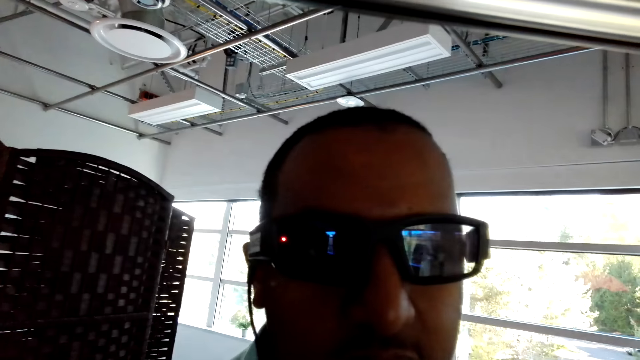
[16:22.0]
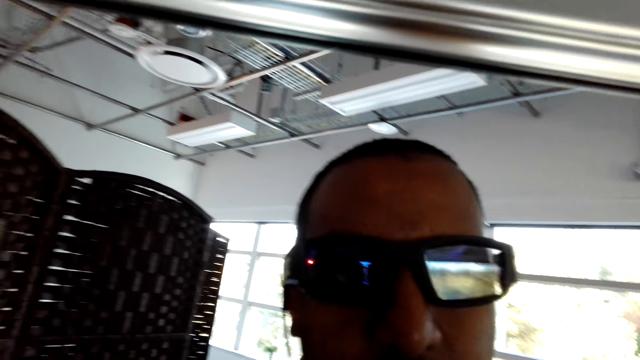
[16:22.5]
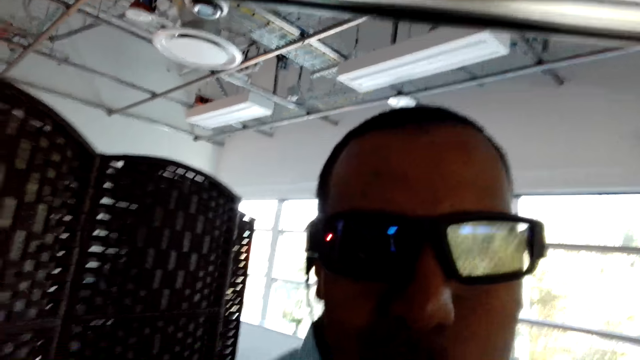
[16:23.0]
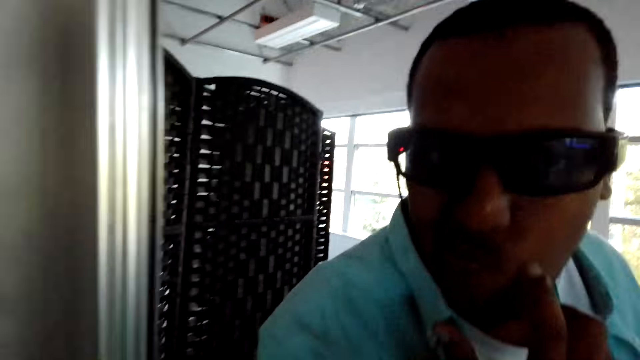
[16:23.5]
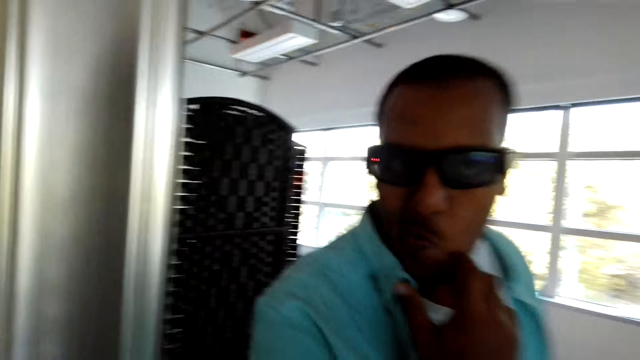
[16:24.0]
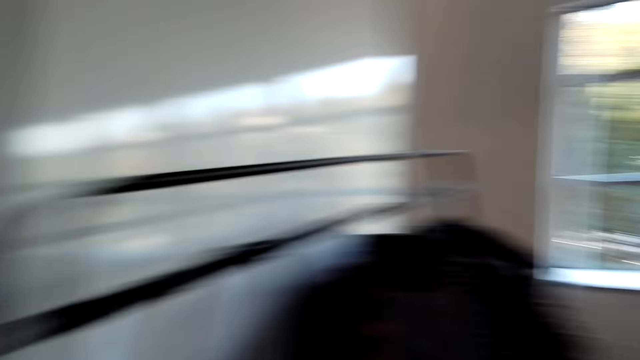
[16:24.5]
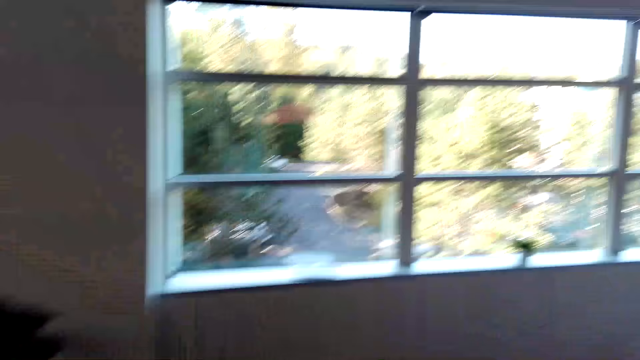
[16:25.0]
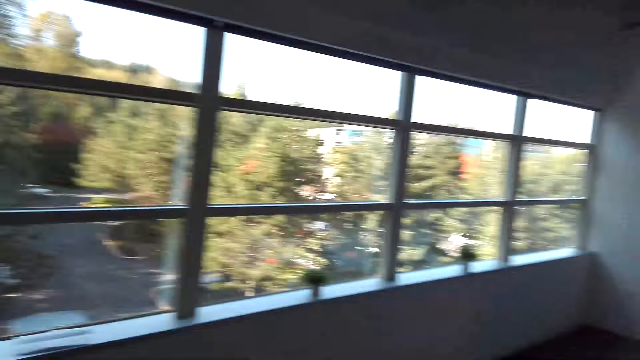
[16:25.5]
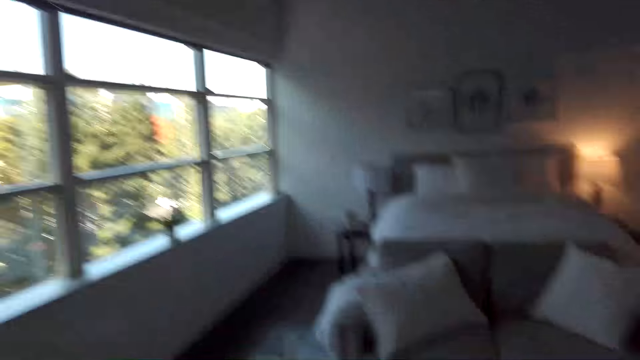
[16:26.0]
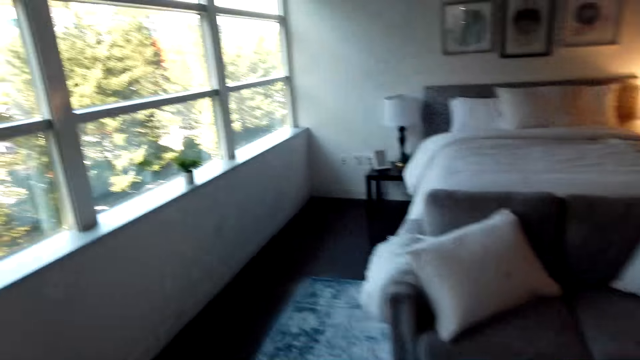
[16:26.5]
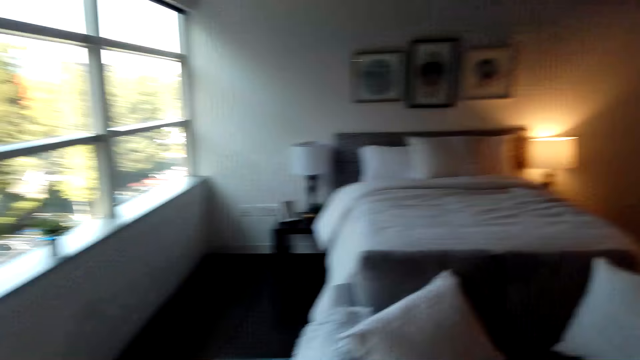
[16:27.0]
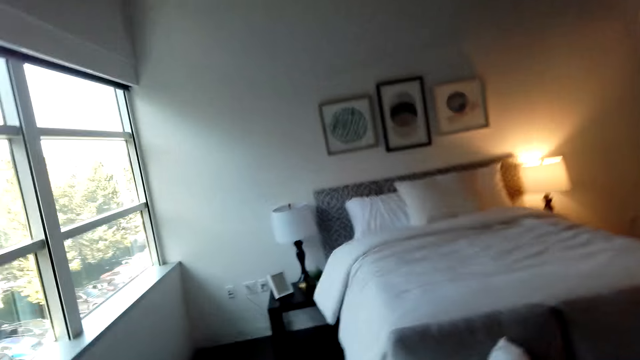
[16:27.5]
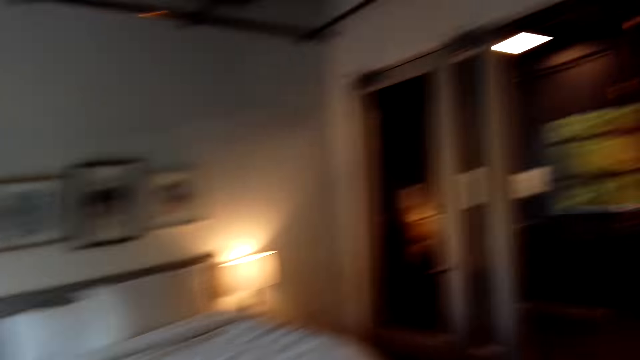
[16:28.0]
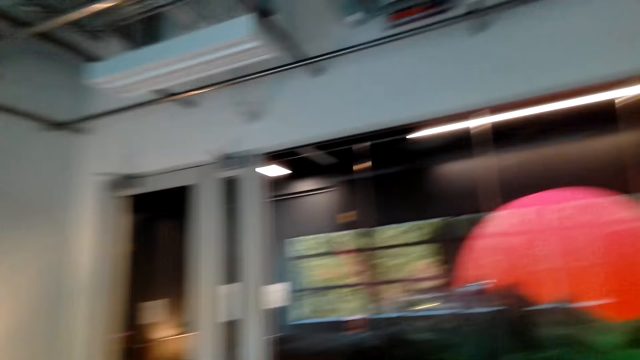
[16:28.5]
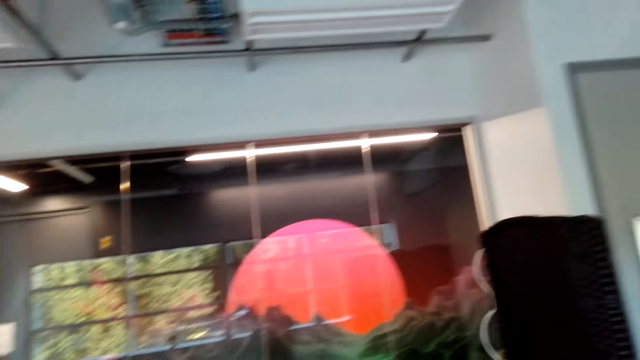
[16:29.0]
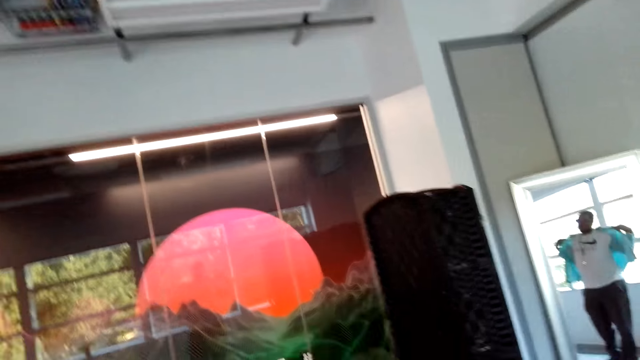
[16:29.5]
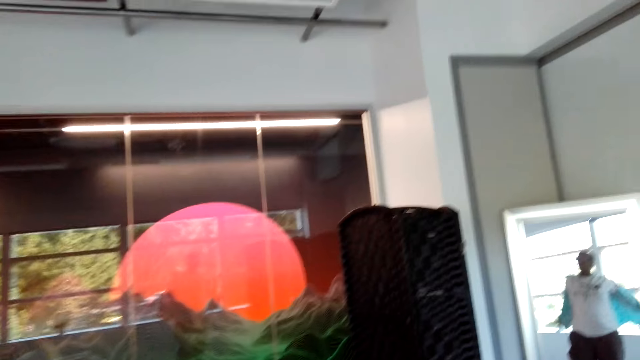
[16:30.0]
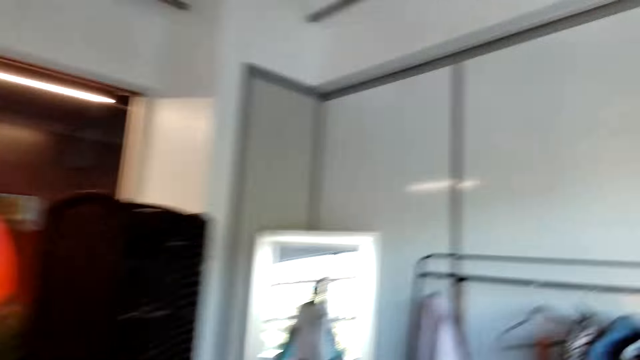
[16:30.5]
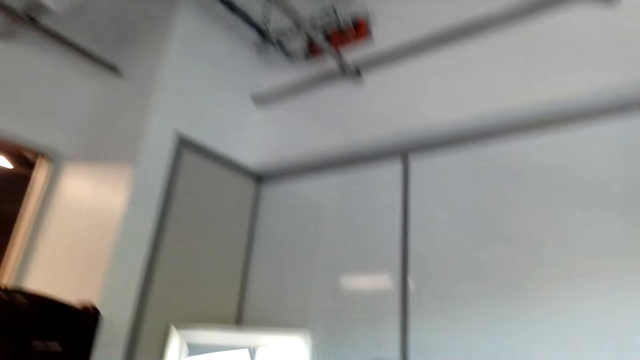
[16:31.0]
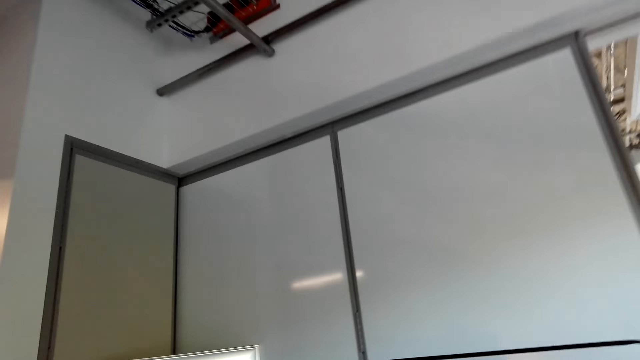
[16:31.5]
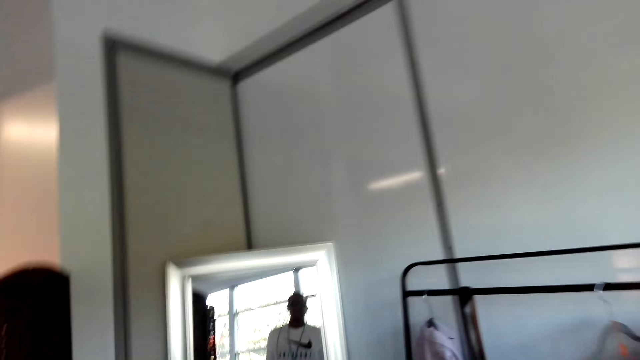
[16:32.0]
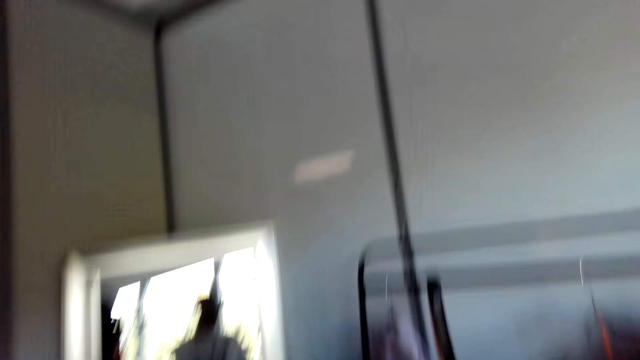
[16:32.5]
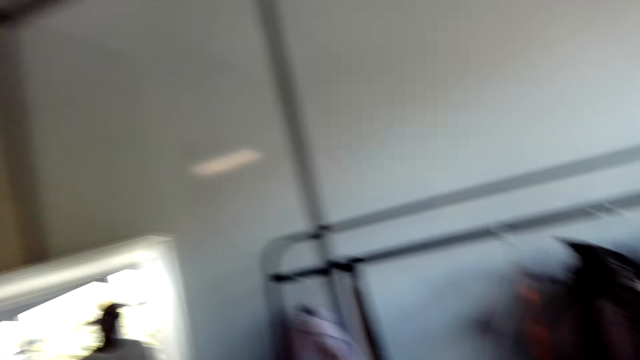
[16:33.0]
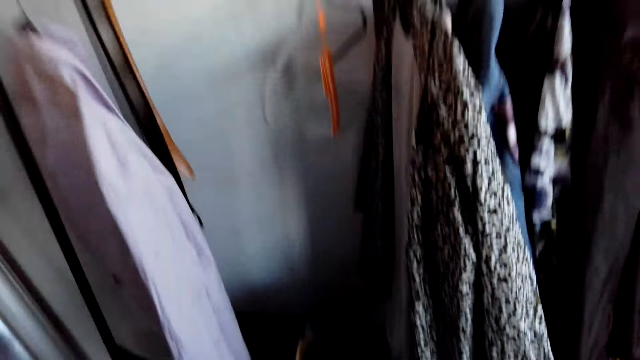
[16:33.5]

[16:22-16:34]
The camera wearer moves towards the bedroom. He moves around. He removes the cloth from his body.

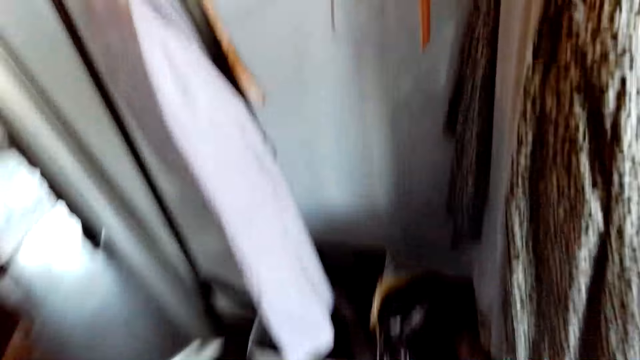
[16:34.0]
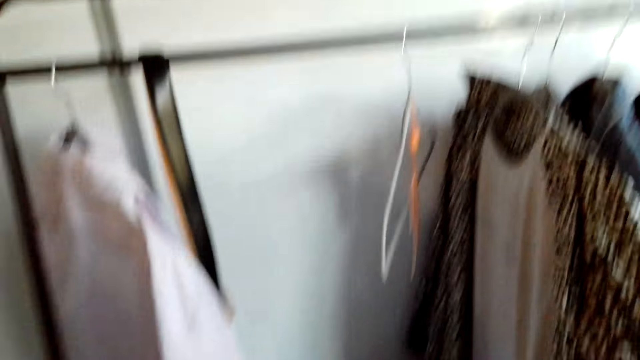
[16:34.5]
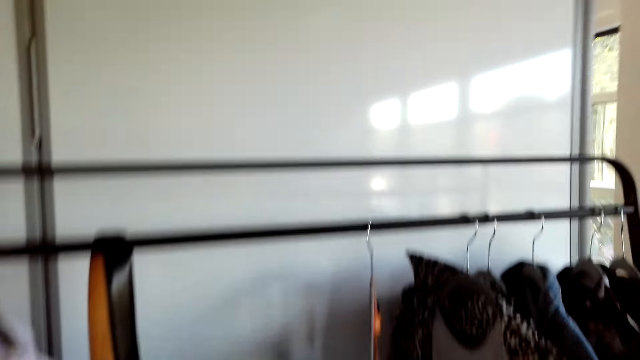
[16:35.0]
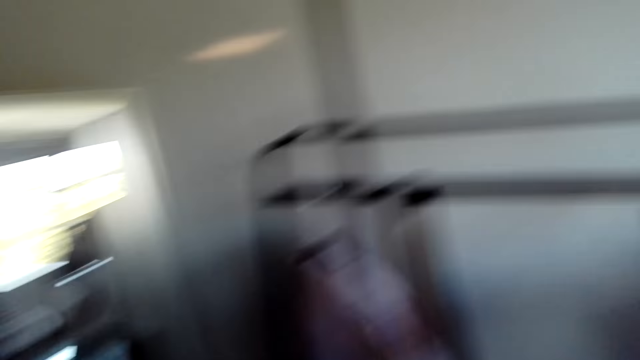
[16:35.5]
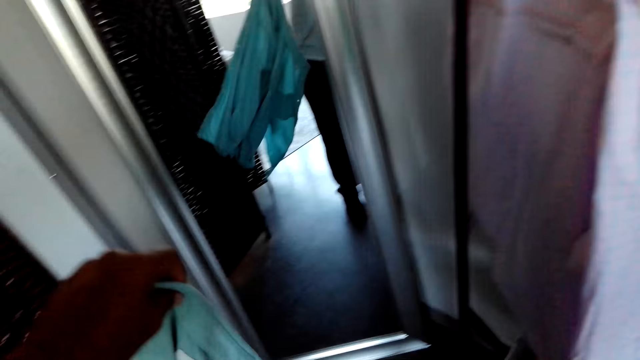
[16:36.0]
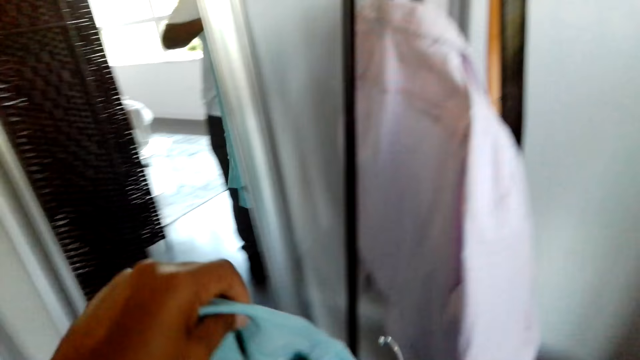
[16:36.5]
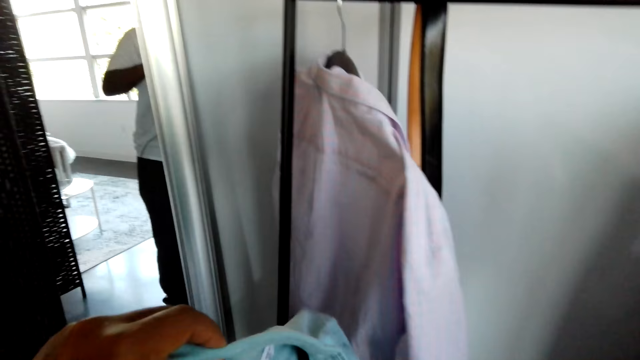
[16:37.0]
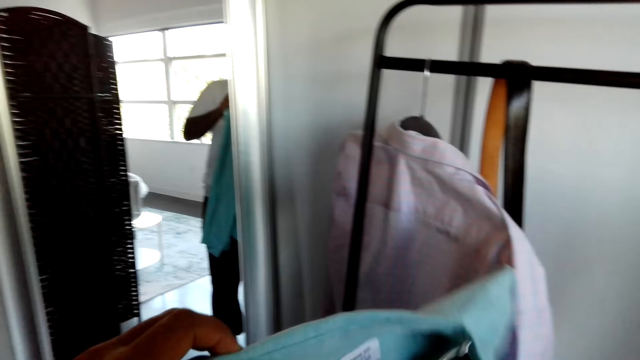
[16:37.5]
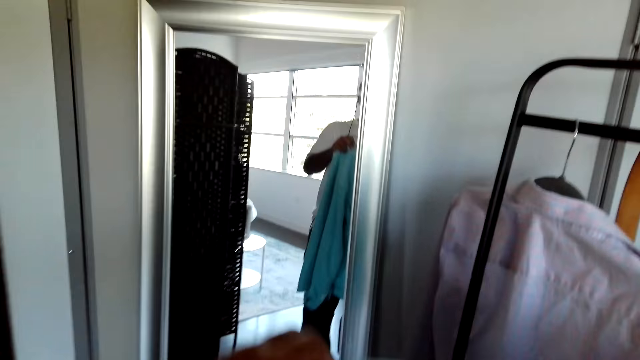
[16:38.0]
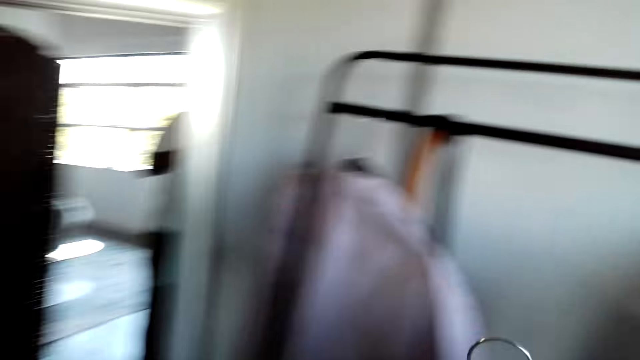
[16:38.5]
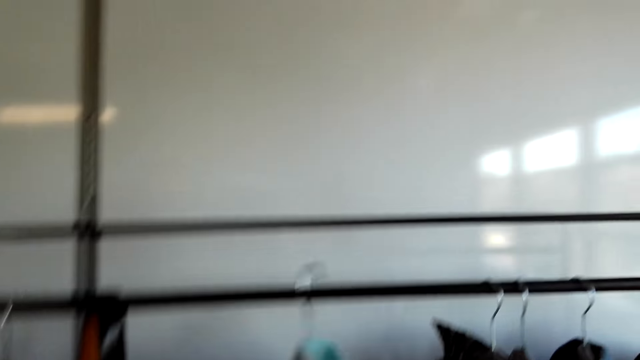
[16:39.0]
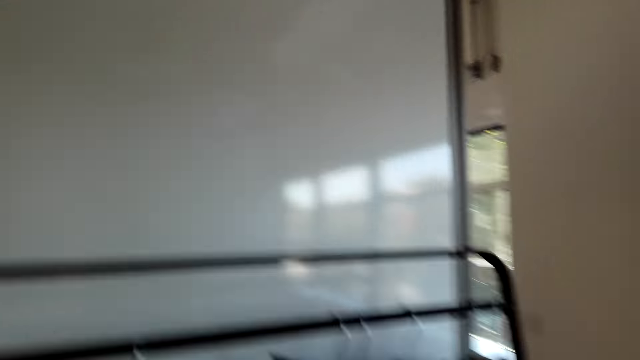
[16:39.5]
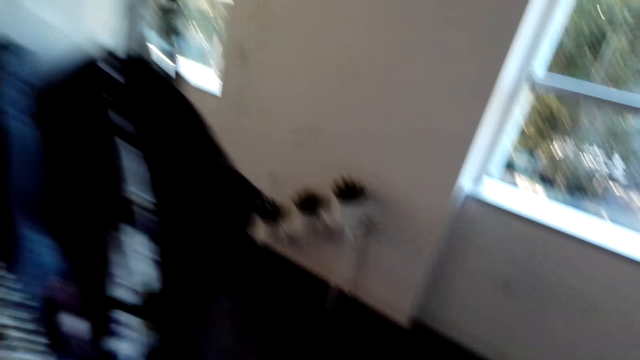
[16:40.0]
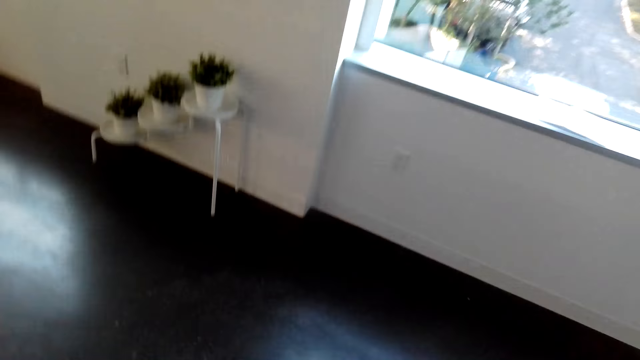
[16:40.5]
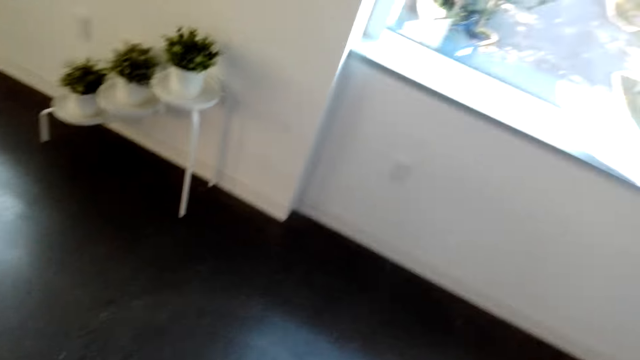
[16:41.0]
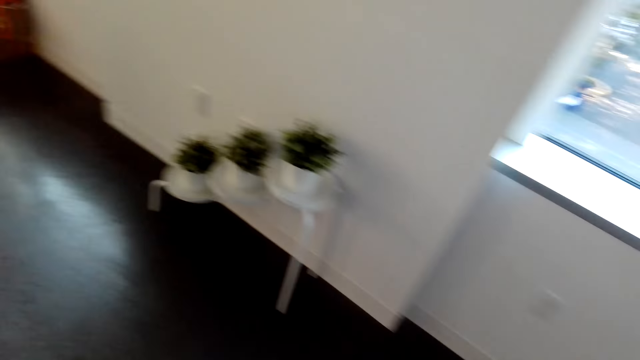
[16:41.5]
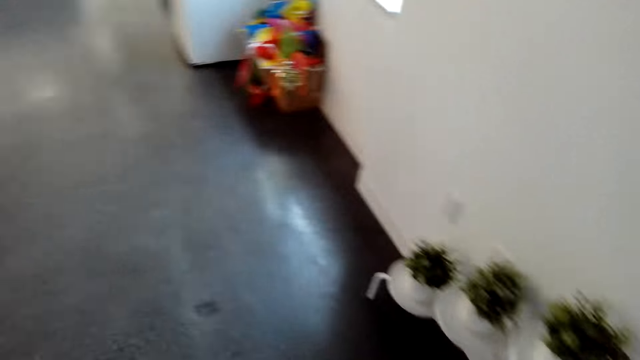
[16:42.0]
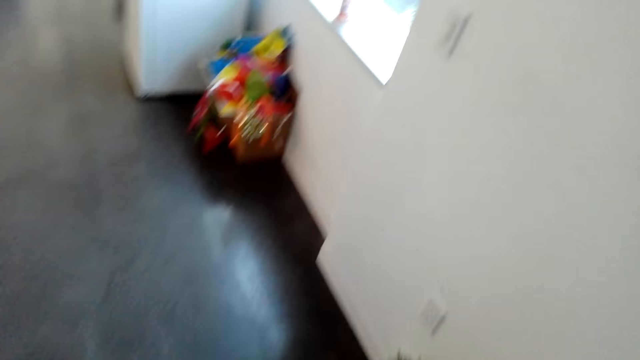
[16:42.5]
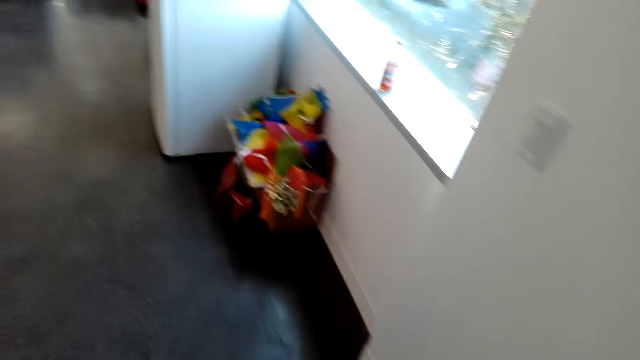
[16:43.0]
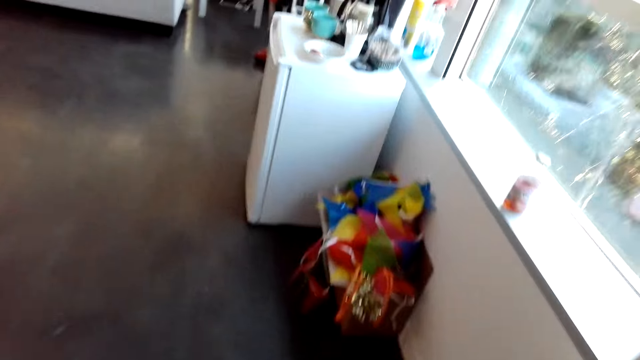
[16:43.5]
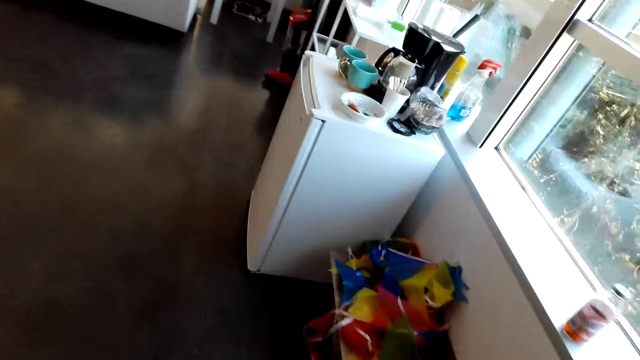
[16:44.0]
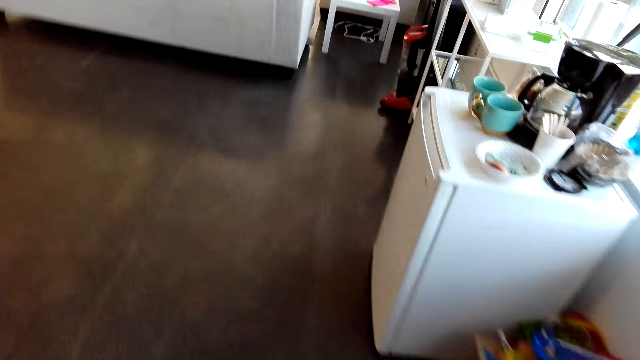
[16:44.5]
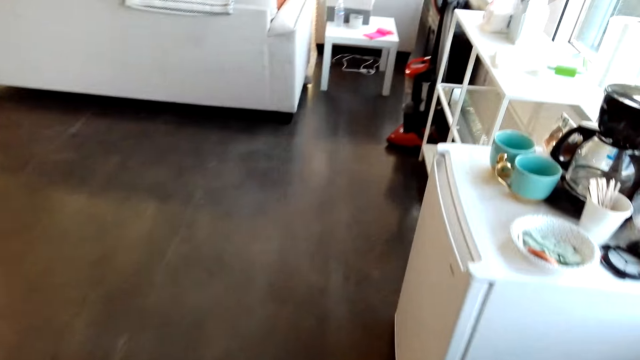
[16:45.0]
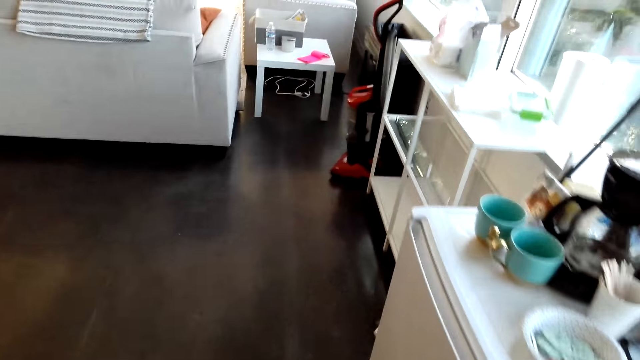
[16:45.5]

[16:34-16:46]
The camera wearer puts the hanger in the cloth. They hang the cloth with the hanger. They walk around the room.
